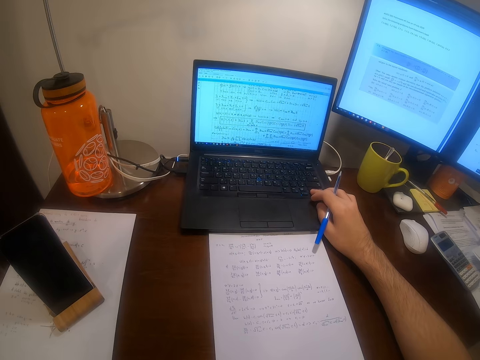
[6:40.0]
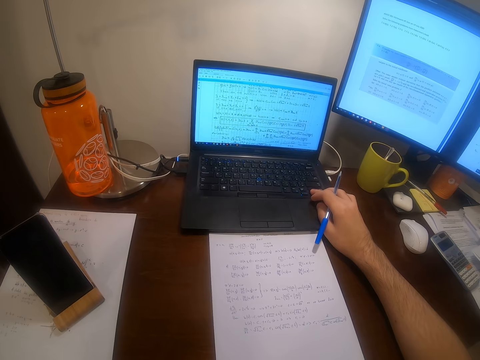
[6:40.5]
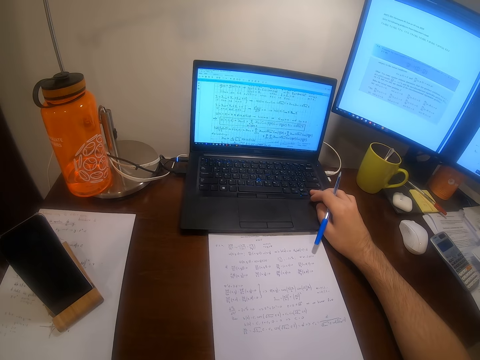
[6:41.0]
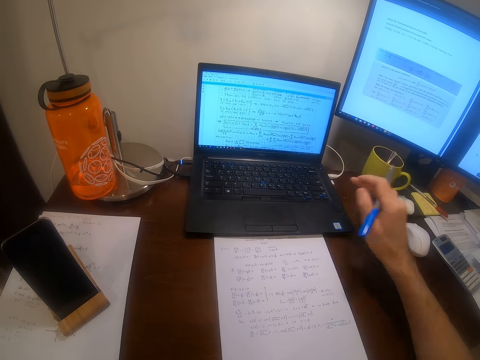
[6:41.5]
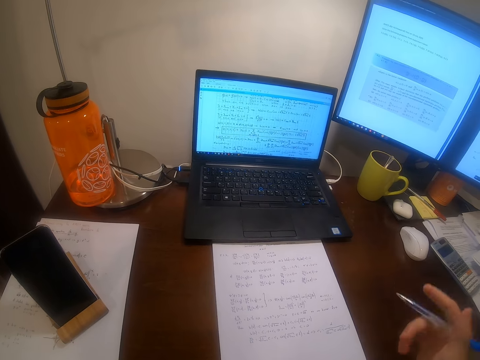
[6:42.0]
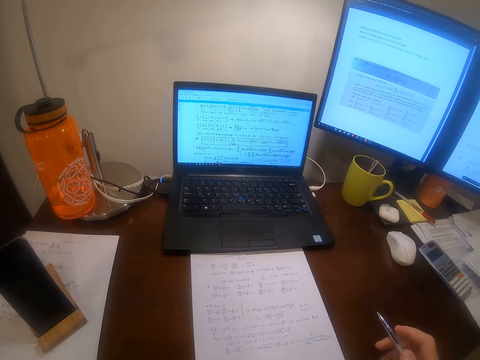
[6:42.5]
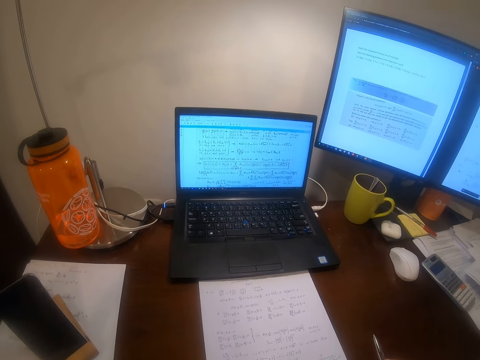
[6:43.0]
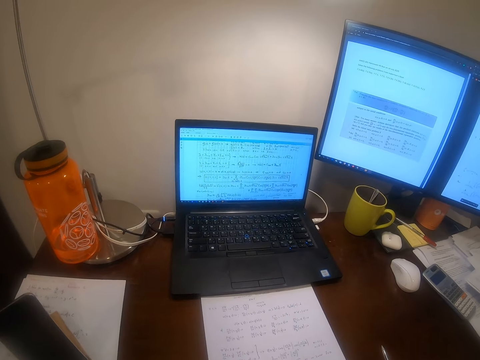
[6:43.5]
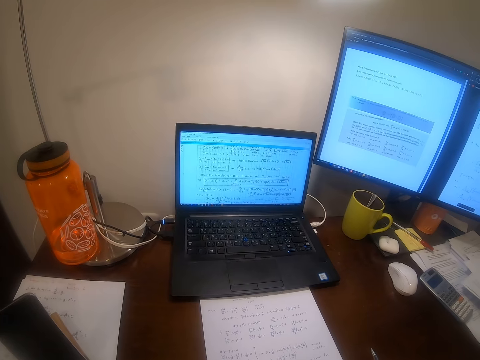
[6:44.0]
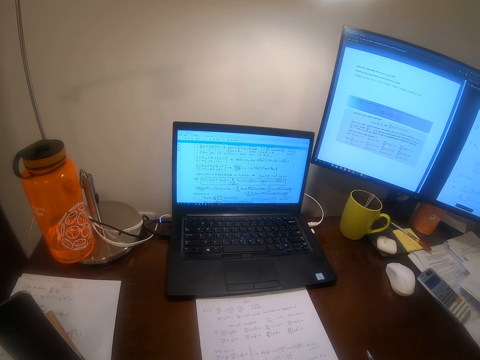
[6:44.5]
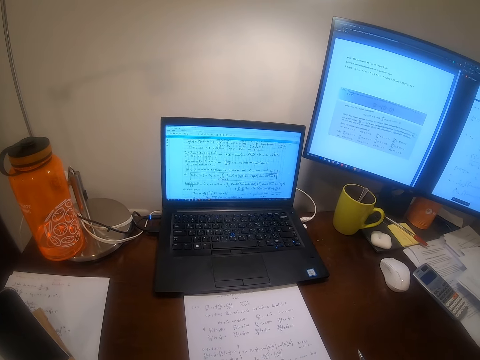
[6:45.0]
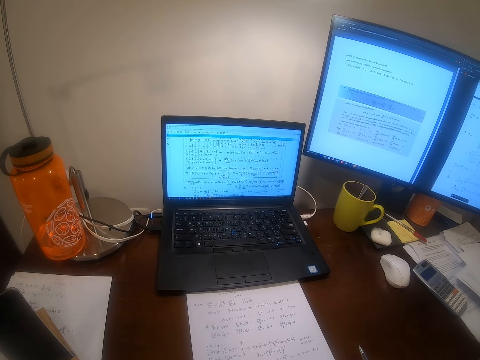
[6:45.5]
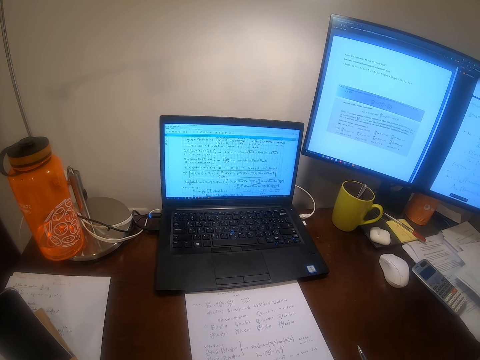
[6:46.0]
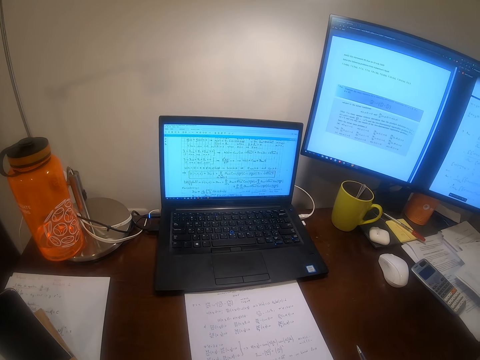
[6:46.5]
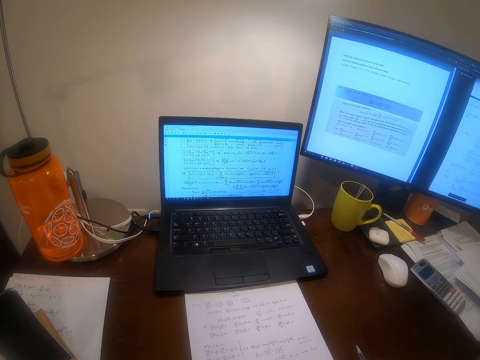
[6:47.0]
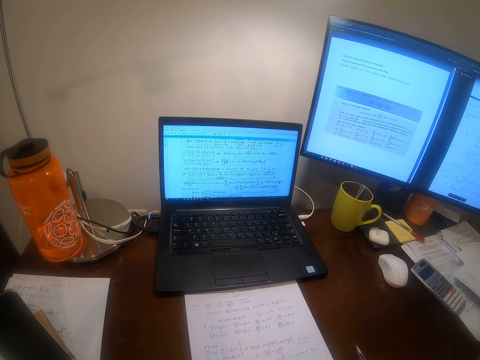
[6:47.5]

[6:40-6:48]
The camera wearer withdraws the hand from the laptop. They raise the hand towards something.

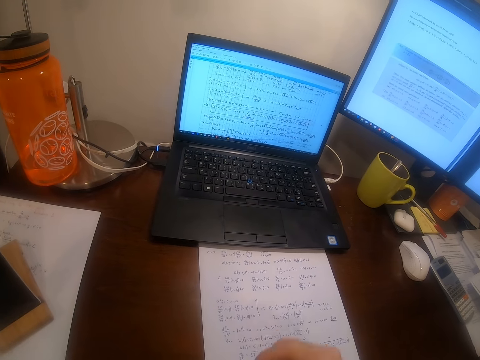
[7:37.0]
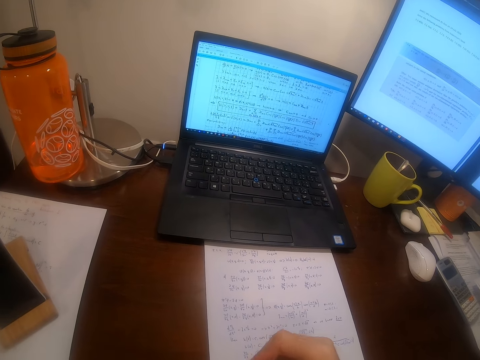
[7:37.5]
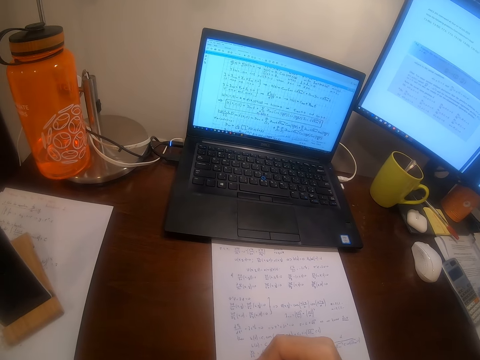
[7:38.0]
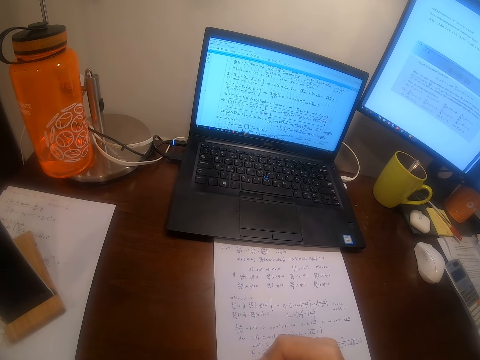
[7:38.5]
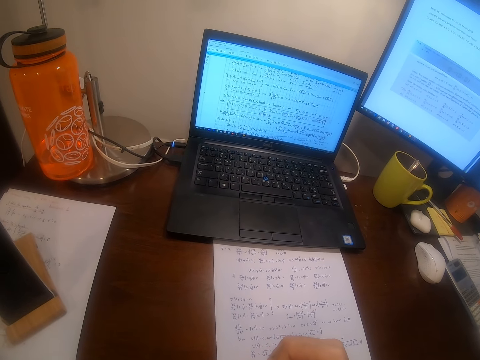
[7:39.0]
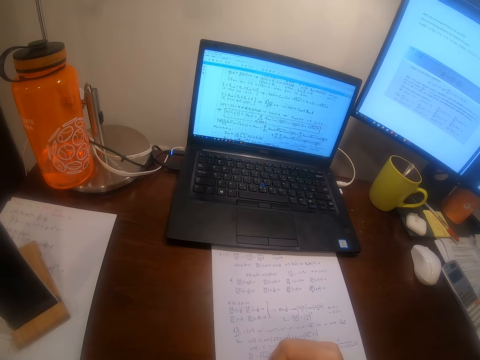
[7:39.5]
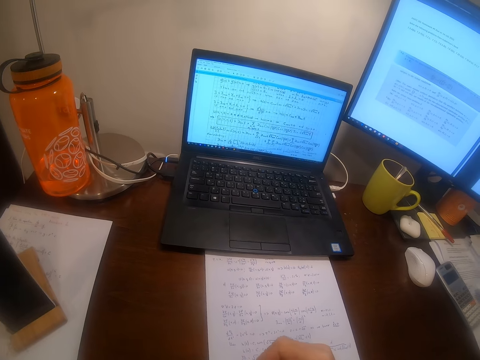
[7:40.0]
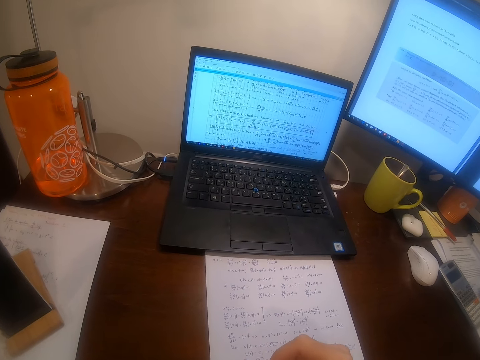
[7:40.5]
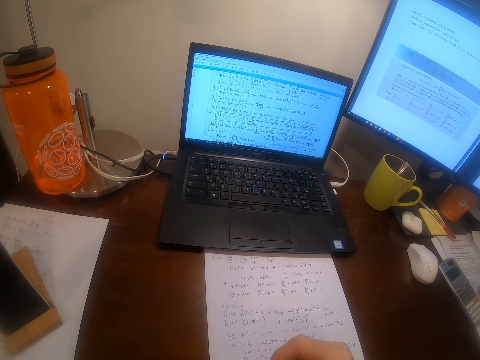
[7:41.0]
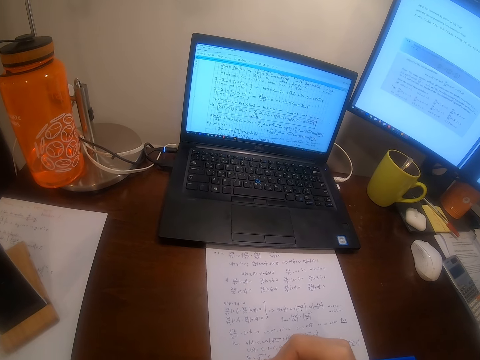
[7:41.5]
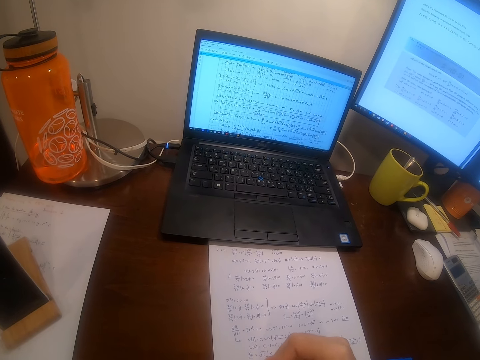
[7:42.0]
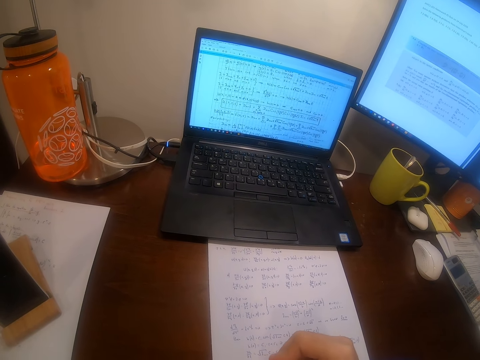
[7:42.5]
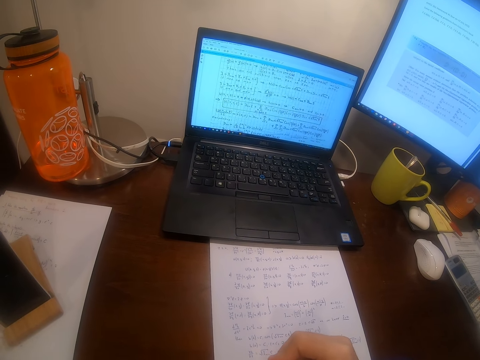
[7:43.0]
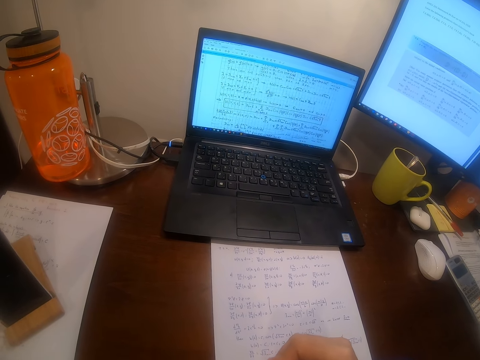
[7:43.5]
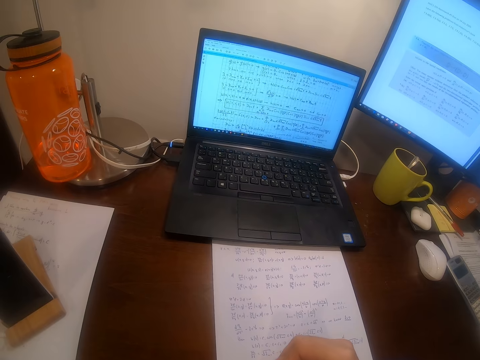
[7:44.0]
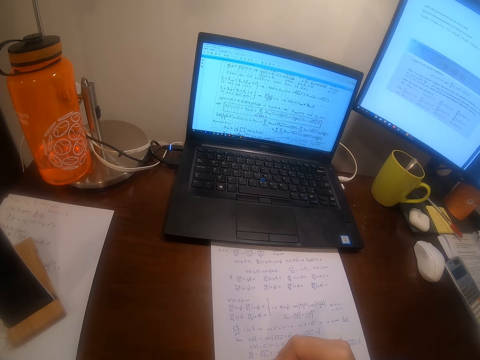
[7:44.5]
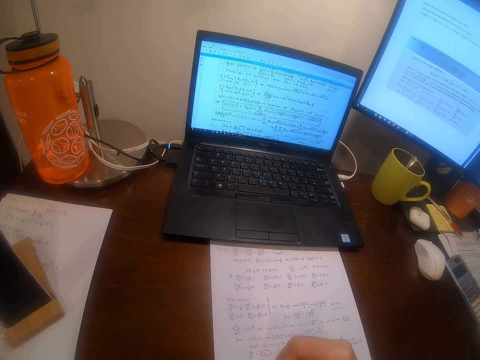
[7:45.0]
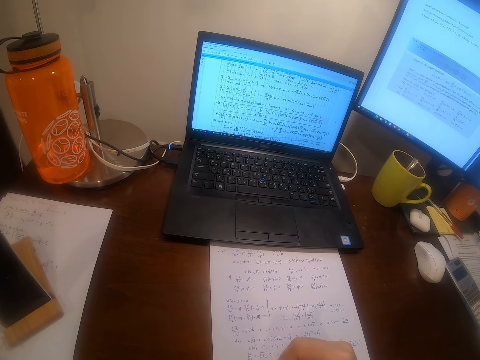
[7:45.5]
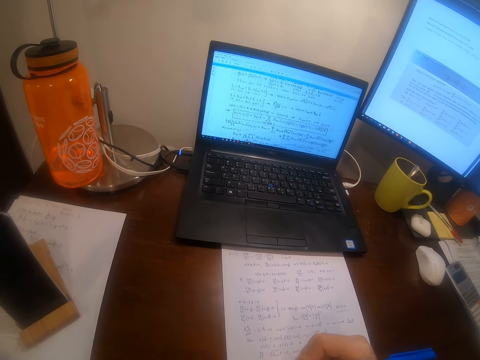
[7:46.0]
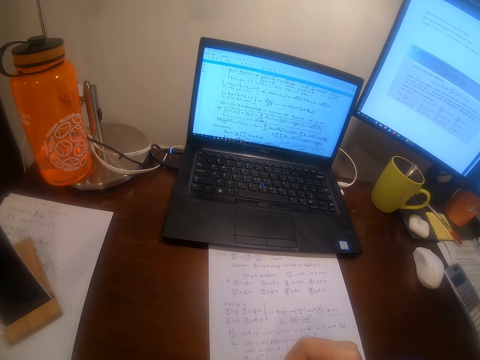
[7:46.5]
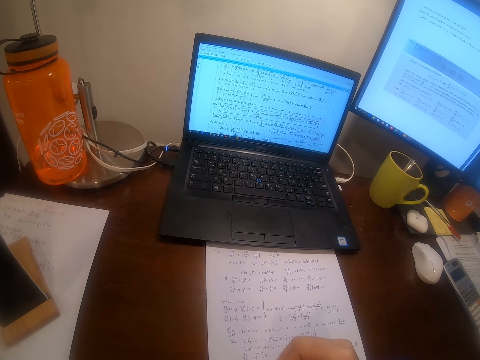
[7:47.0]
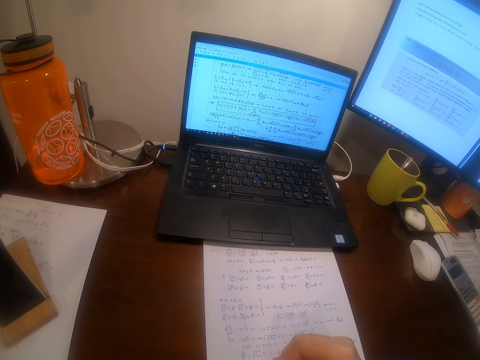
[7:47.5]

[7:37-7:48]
The camera wearer writes on paper.

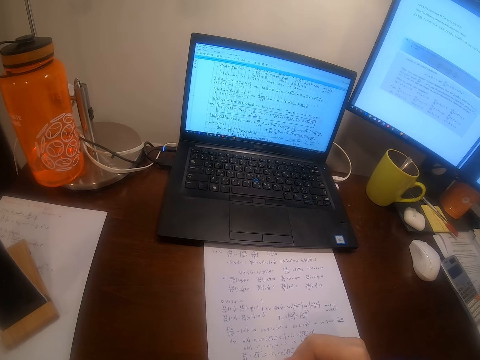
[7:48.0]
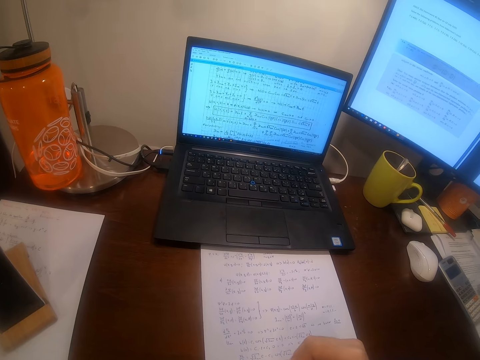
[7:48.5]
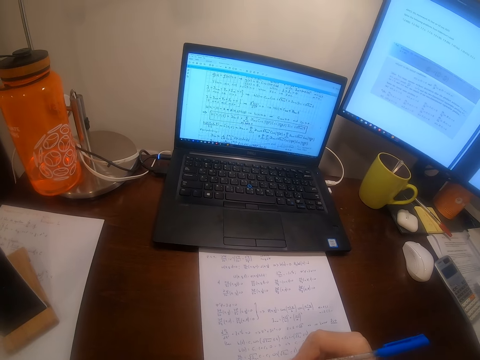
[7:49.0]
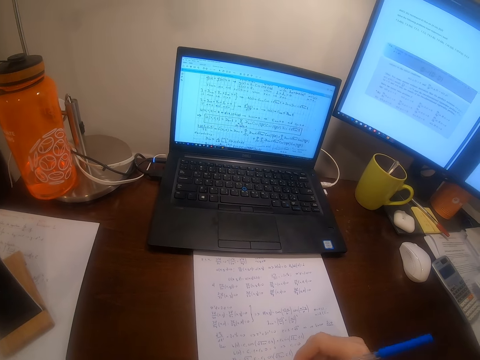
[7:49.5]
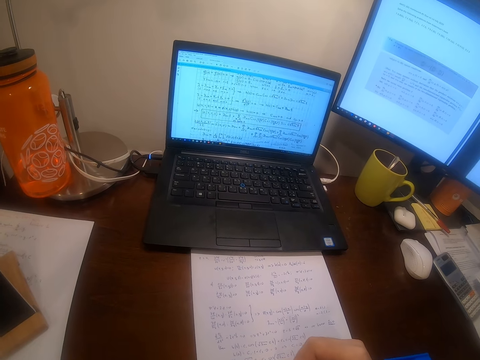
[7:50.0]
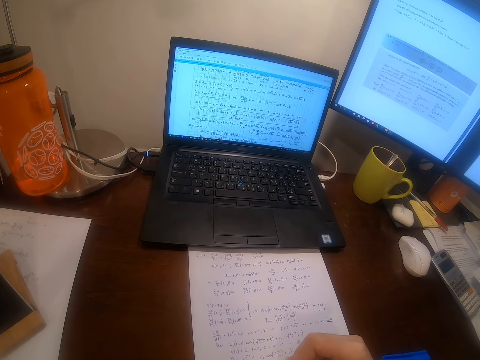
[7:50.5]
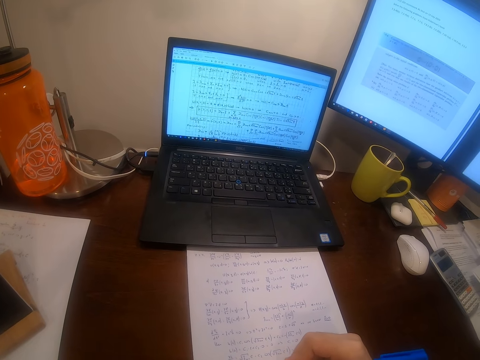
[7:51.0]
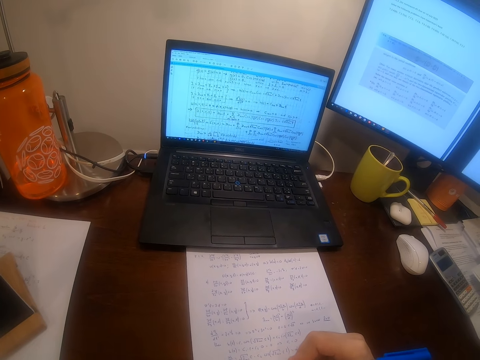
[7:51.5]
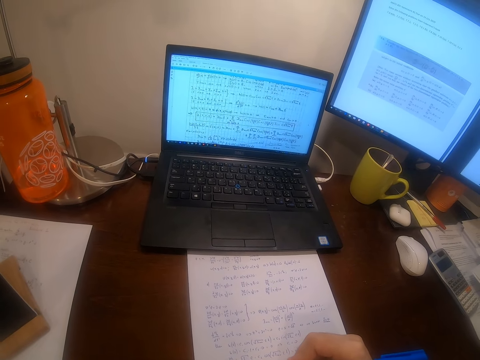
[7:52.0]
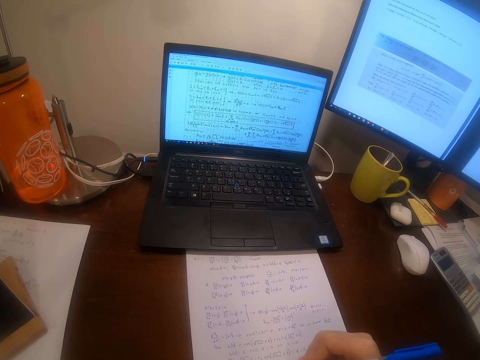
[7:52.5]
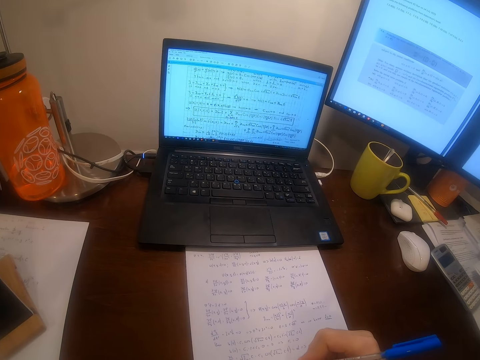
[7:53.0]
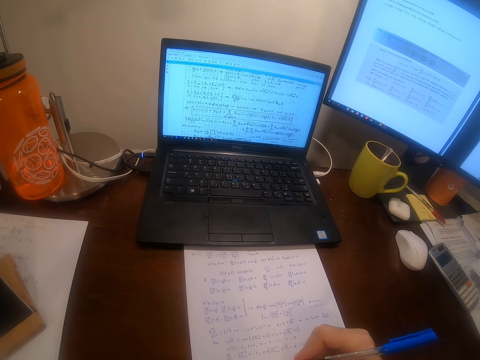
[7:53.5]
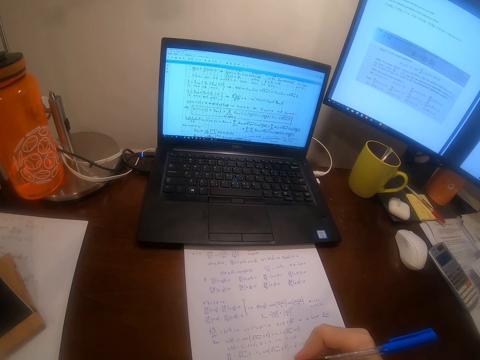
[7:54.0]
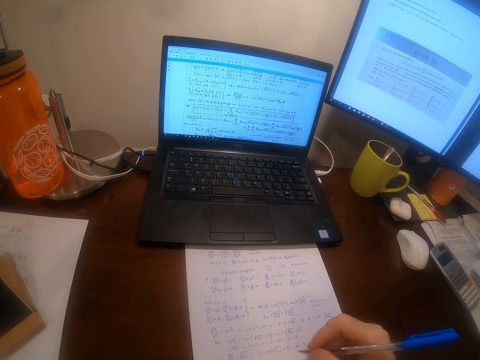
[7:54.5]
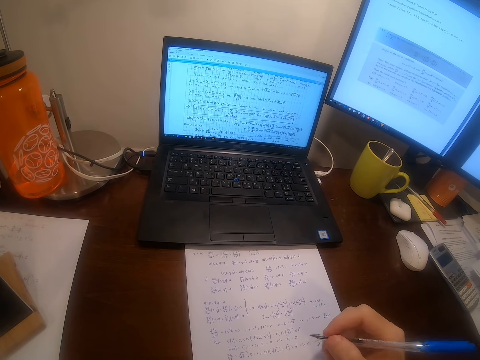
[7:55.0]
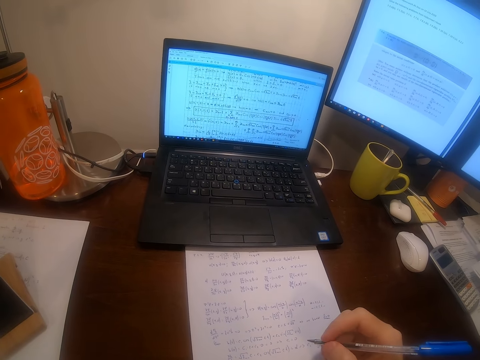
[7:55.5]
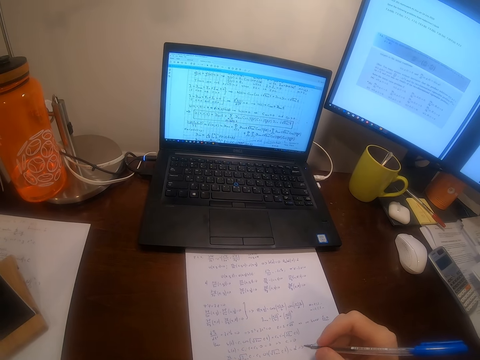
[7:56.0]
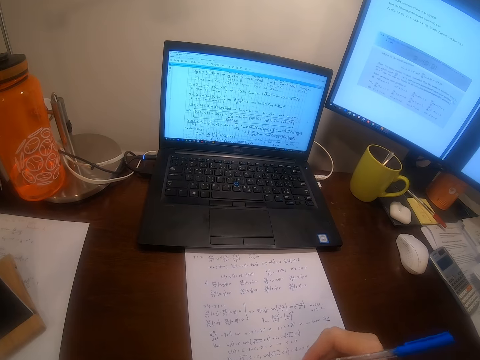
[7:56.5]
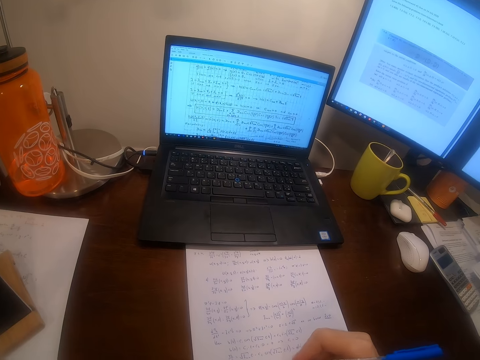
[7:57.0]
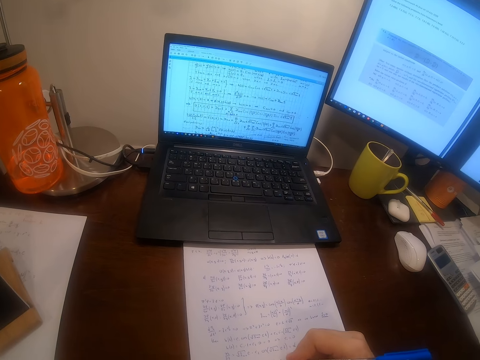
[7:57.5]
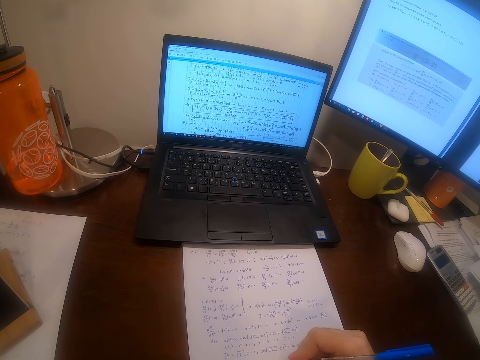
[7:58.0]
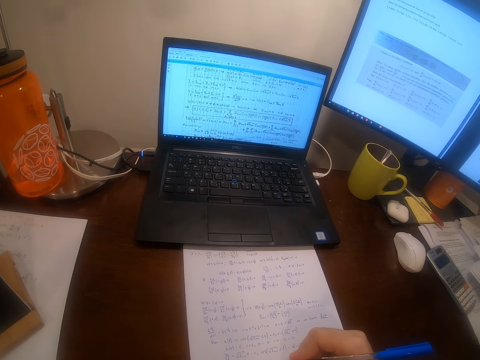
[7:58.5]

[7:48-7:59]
The camera wearer withdraws the hand from the paper. They return the hand towards the paper.
